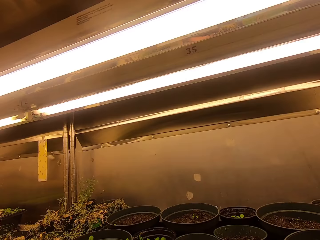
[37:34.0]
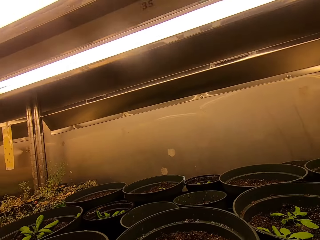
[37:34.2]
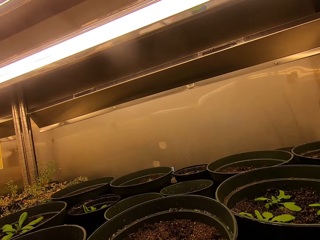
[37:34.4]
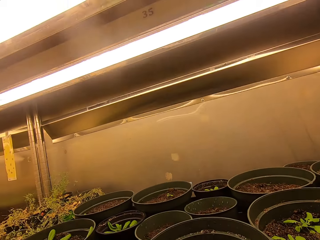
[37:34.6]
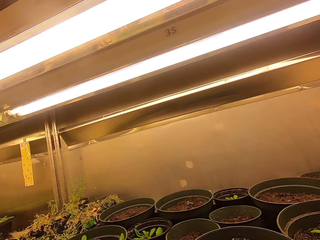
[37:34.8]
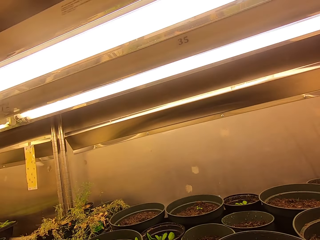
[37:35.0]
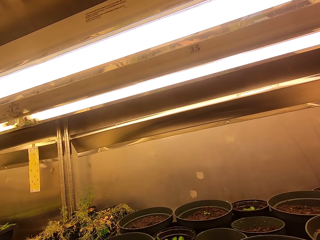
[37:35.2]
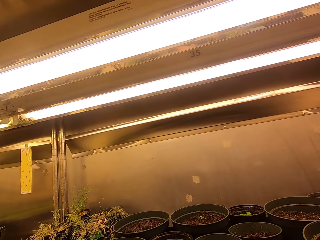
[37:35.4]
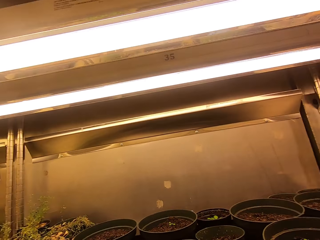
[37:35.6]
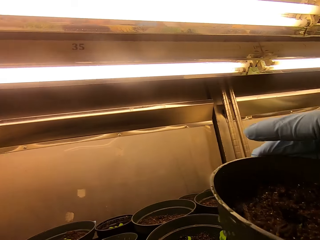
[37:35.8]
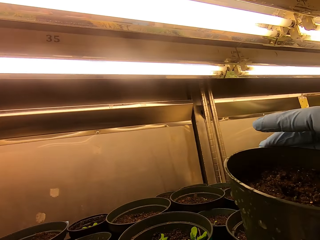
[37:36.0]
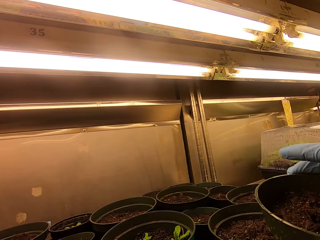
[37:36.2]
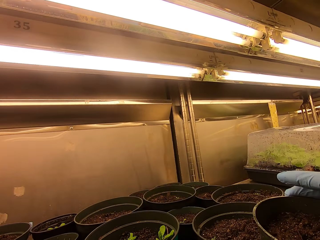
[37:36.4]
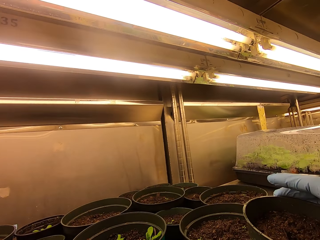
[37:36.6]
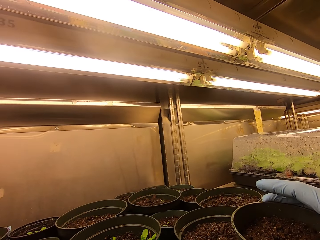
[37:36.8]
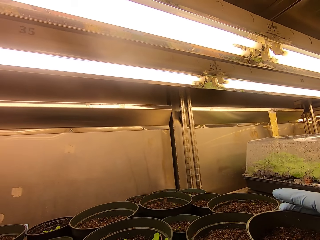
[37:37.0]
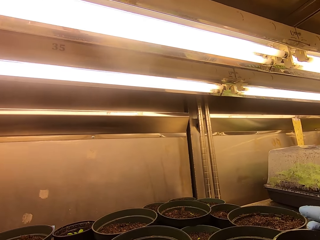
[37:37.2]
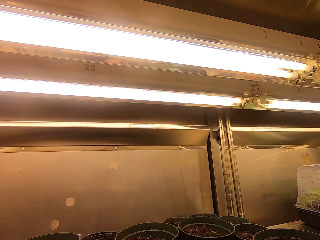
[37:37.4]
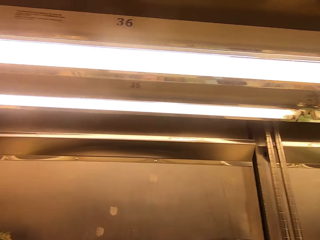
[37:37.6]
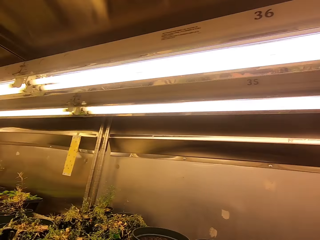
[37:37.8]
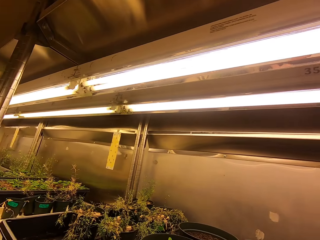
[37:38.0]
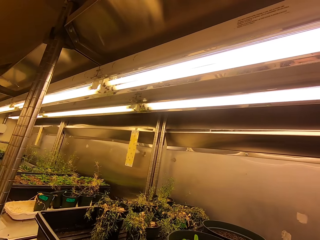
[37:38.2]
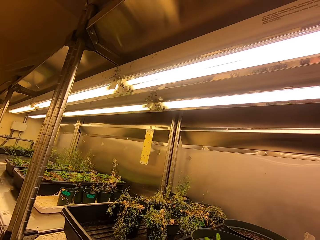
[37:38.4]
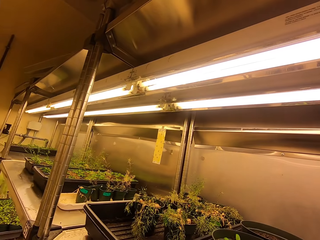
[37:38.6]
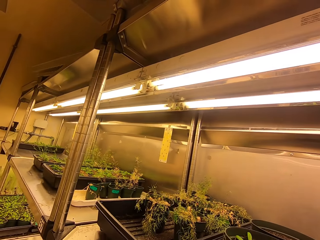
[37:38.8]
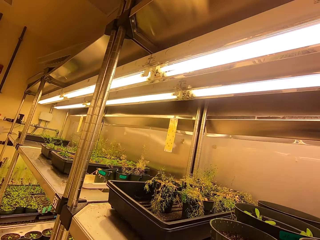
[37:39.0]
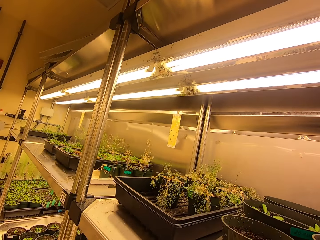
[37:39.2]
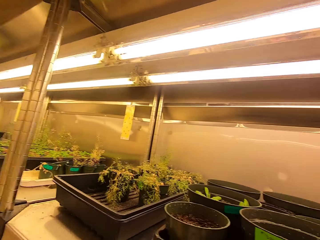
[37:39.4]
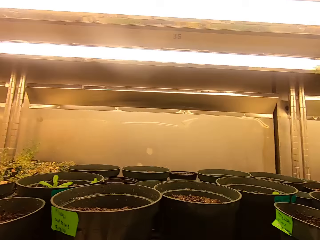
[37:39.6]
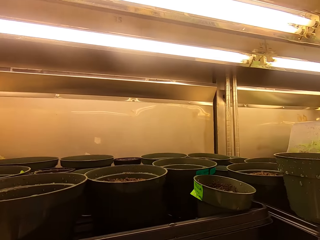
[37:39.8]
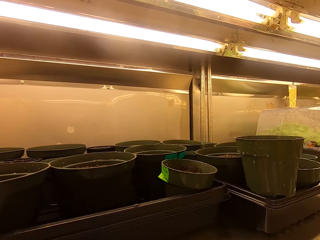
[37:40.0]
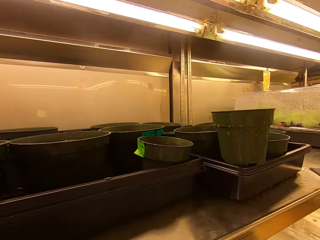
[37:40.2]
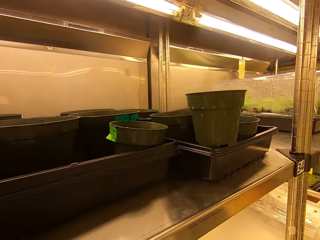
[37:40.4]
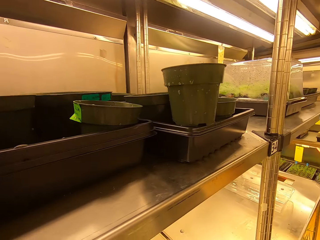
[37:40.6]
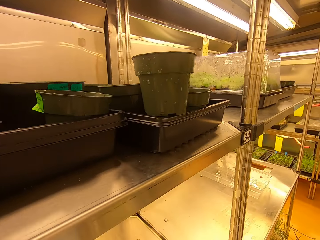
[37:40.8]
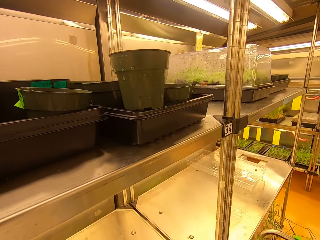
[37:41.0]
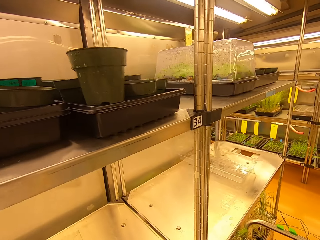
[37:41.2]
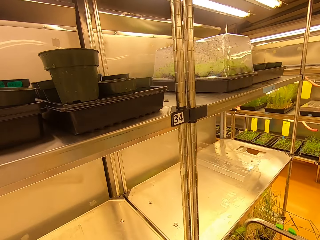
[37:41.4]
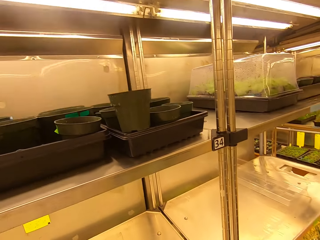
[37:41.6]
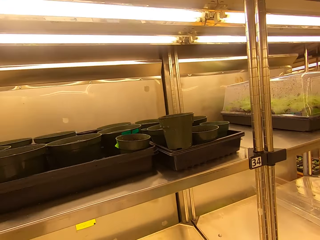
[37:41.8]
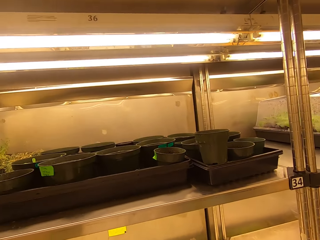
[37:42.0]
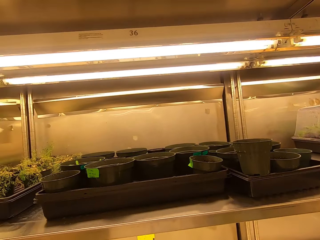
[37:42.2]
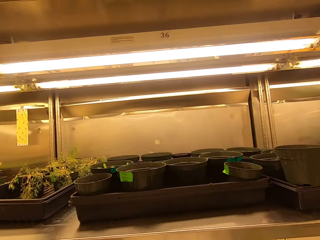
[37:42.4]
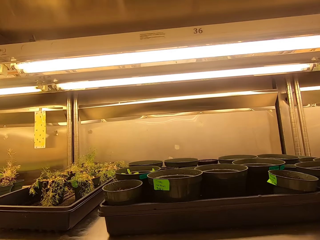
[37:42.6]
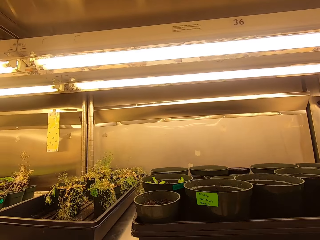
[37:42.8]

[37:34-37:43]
The camera wearer looks around. They put a tree pot on a shelf. They look around.

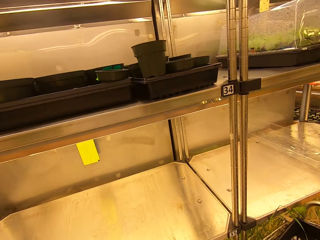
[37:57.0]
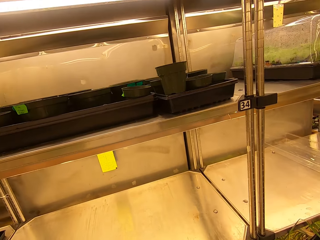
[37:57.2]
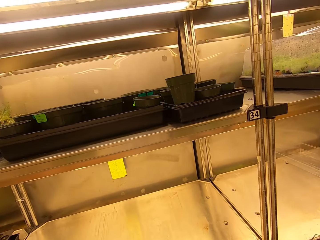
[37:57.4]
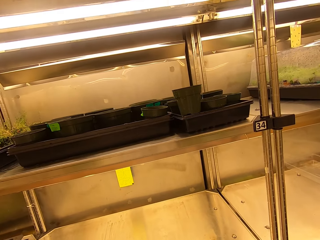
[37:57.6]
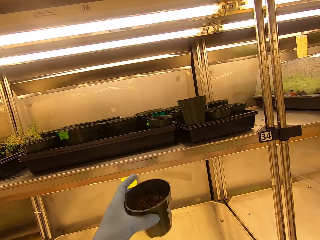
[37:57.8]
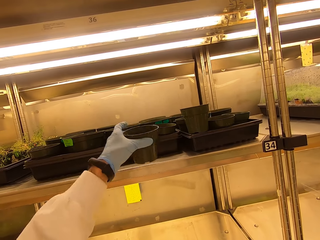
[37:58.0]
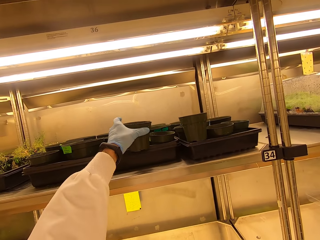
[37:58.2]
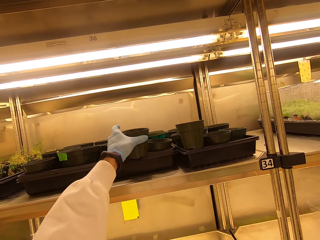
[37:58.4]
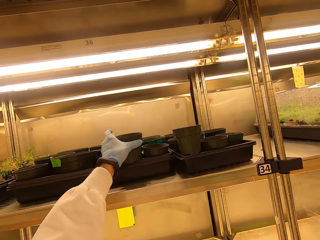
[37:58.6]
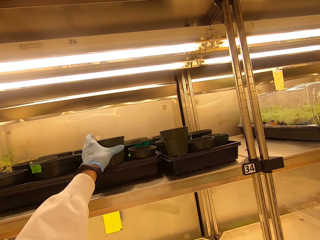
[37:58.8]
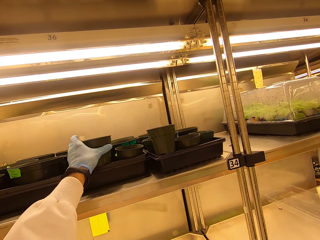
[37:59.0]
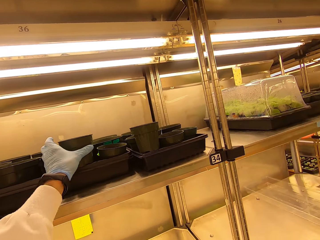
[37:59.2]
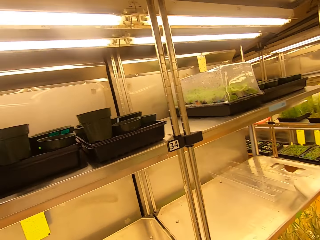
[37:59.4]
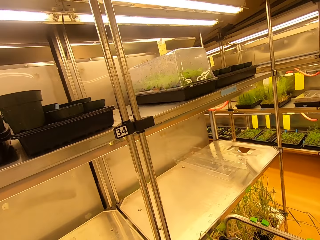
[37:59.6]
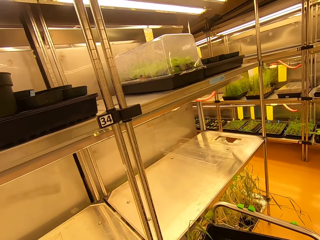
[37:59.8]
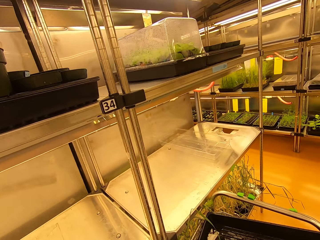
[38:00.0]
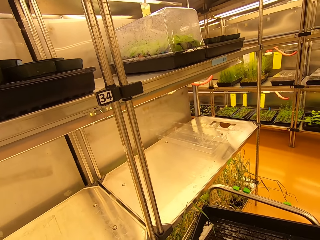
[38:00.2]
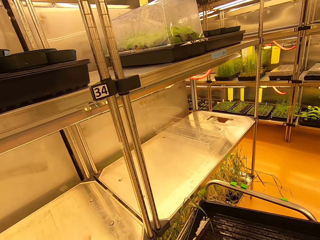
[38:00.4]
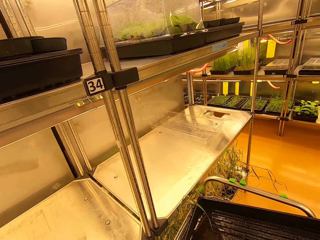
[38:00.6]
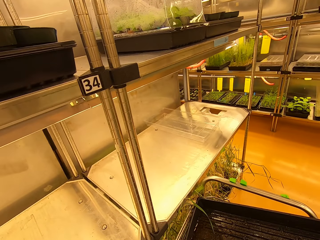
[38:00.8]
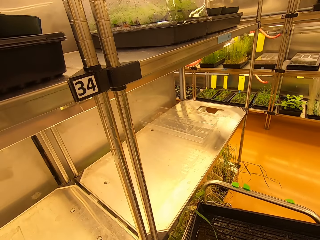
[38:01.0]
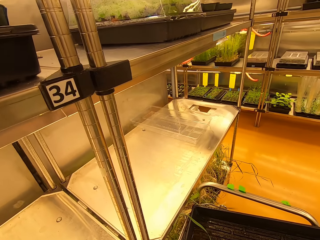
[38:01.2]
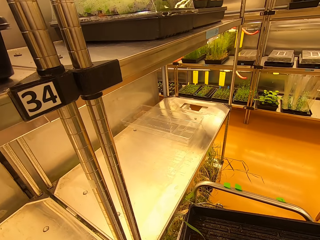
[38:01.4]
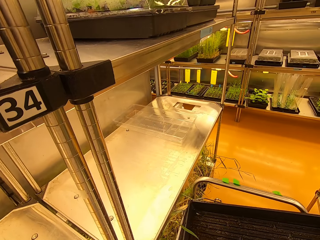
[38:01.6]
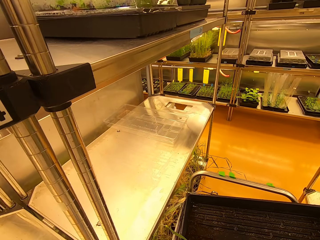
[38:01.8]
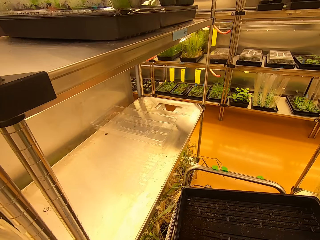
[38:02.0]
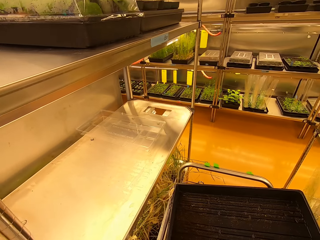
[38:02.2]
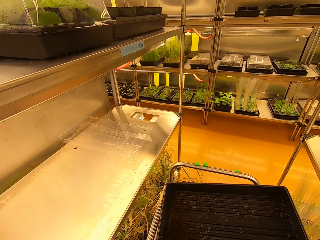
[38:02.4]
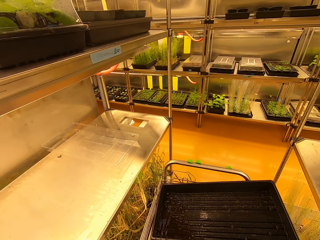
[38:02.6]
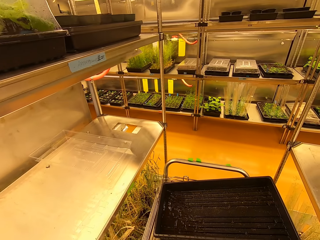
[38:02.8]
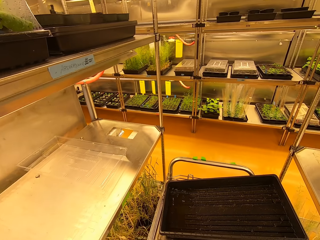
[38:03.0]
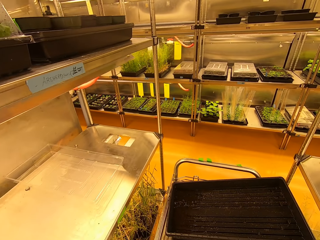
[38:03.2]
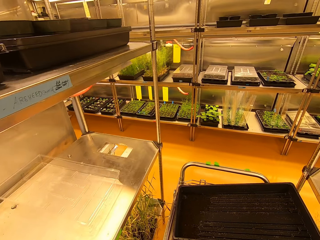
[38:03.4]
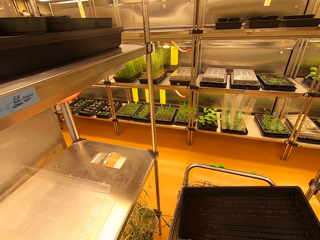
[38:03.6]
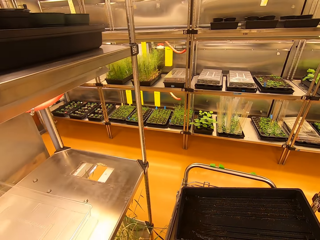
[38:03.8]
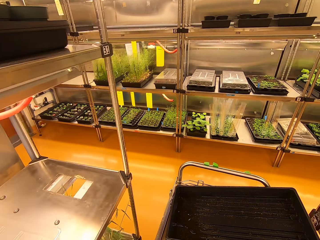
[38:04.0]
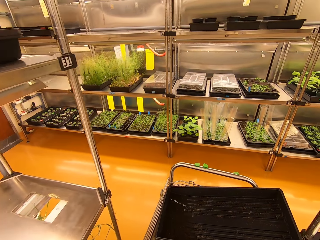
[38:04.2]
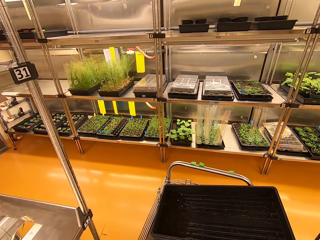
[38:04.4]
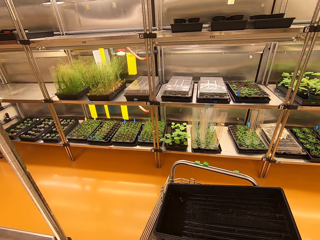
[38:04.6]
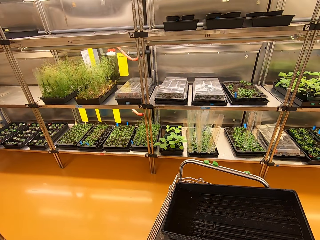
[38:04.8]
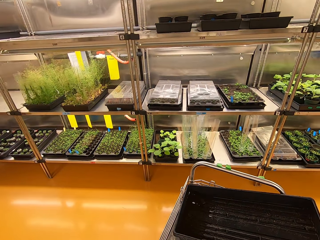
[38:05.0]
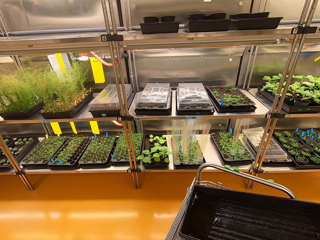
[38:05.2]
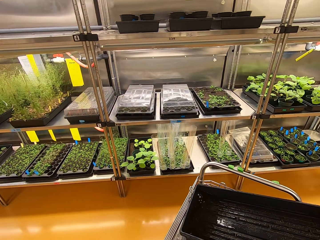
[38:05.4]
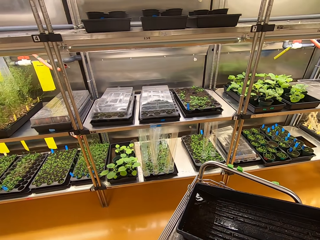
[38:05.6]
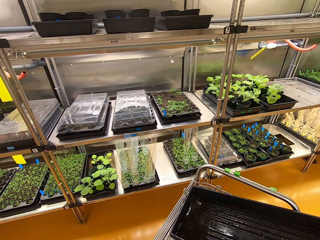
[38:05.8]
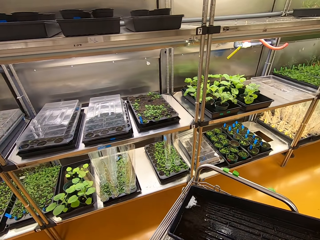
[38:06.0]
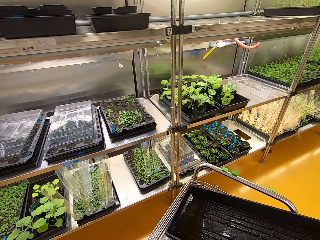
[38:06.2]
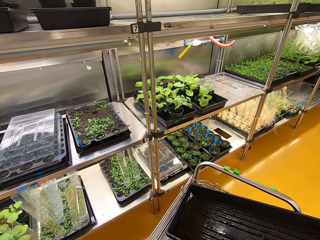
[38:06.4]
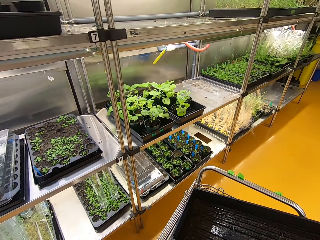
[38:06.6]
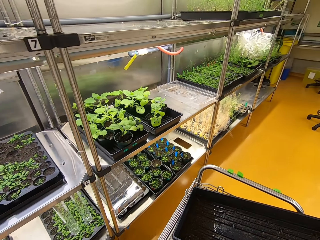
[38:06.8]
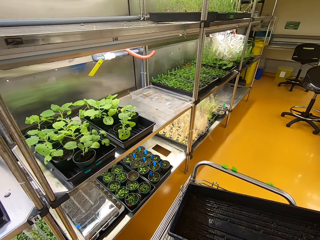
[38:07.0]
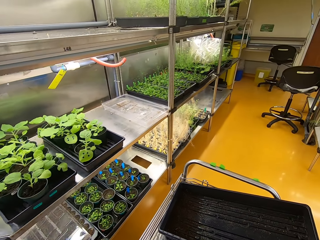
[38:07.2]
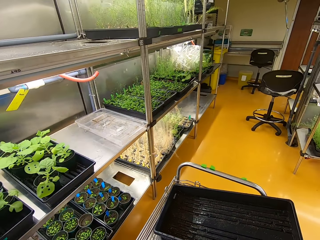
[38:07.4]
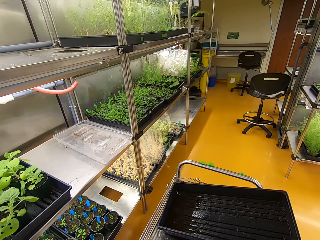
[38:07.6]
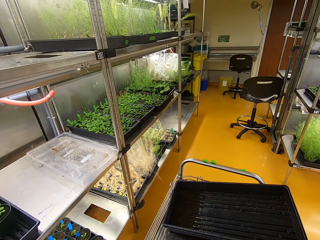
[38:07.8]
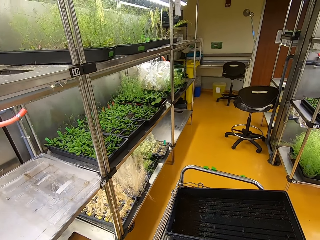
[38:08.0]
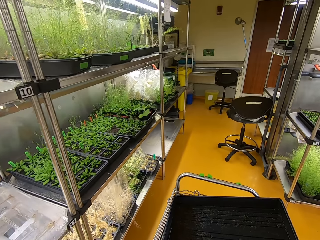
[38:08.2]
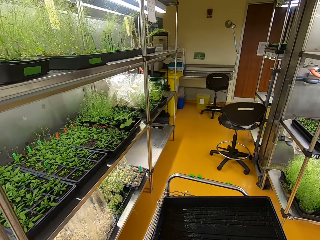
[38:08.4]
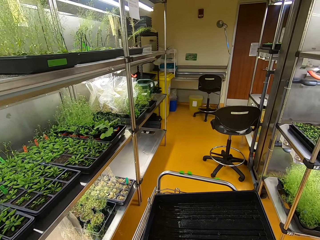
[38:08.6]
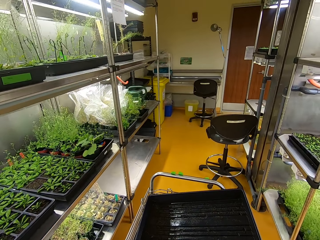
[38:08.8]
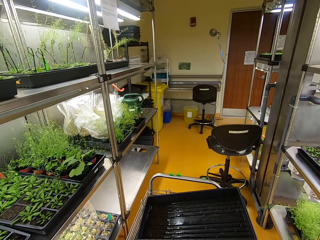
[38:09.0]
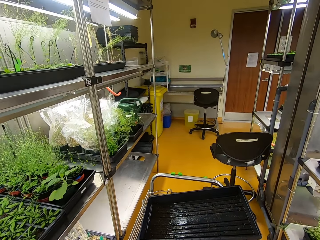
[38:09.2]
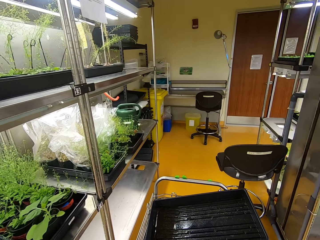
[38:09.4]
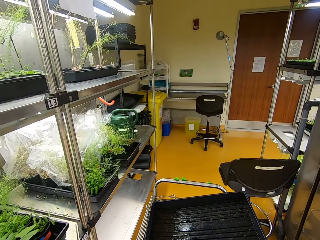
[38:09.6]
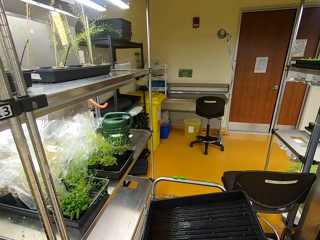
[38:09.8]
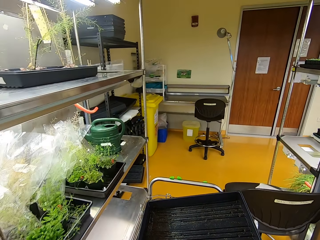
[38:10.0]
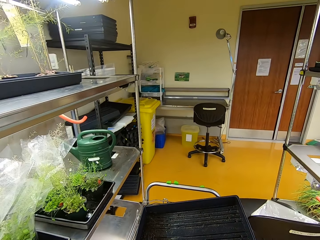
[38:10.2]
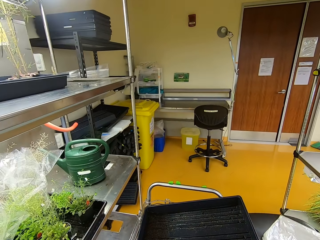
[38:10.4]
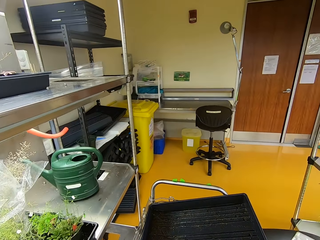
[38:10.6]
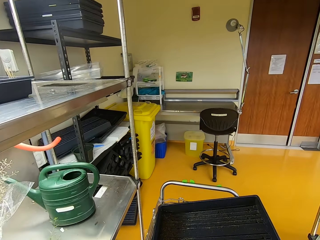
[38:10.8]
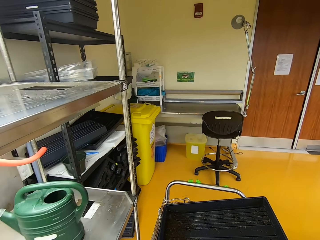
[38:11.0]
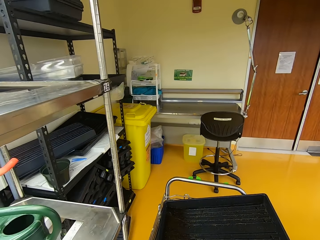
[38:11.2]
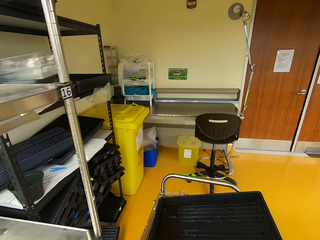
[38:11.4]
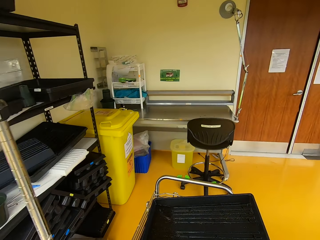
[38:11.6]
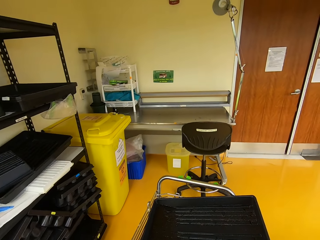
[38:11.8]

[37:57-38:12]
The camera wearer puts a tree pot on a shelf. They push a trolley. They pull the trolley.
